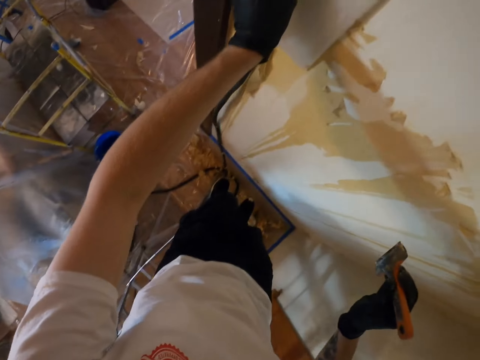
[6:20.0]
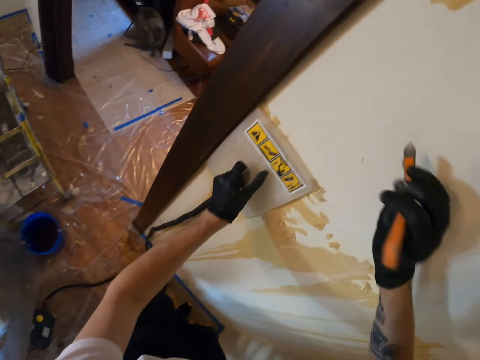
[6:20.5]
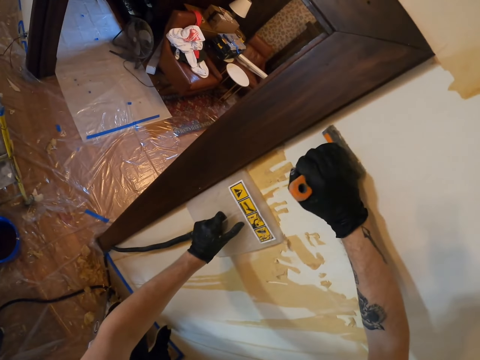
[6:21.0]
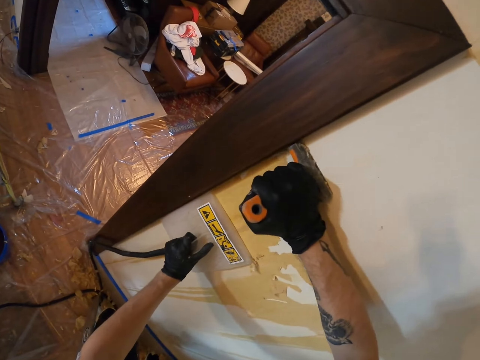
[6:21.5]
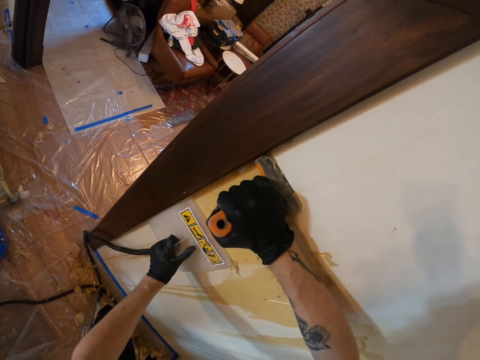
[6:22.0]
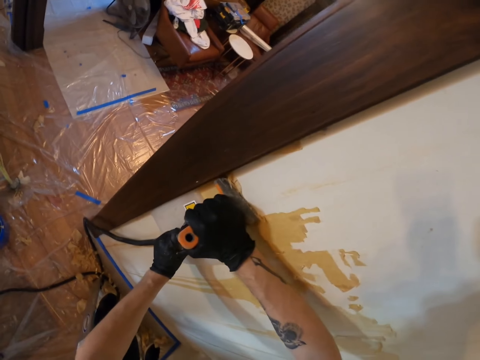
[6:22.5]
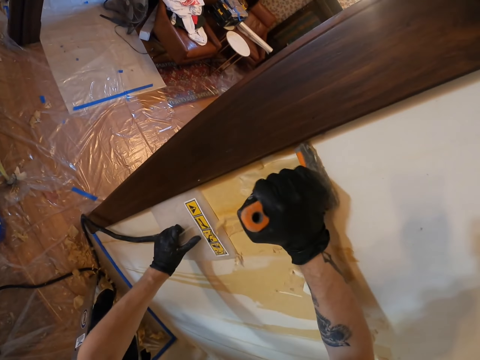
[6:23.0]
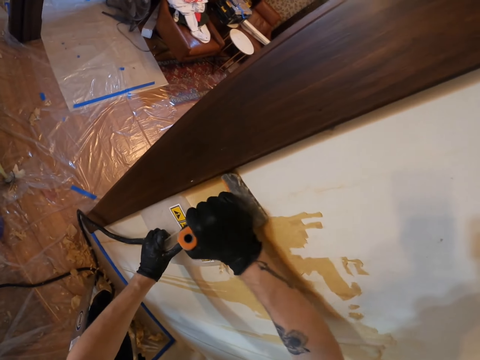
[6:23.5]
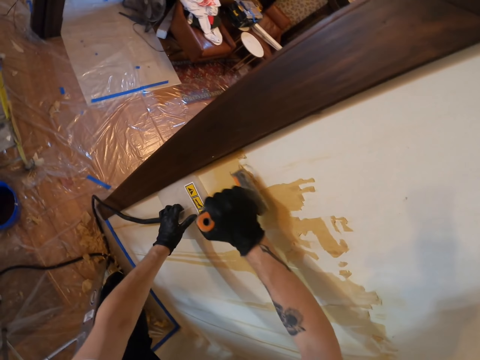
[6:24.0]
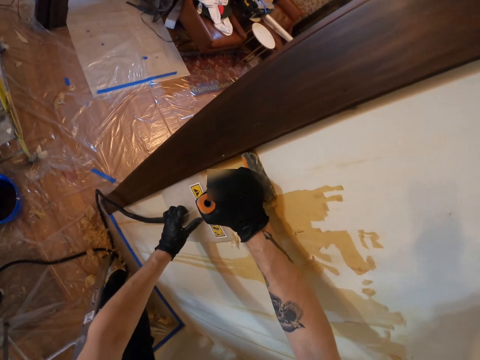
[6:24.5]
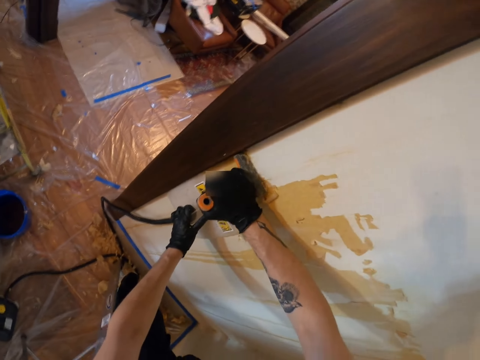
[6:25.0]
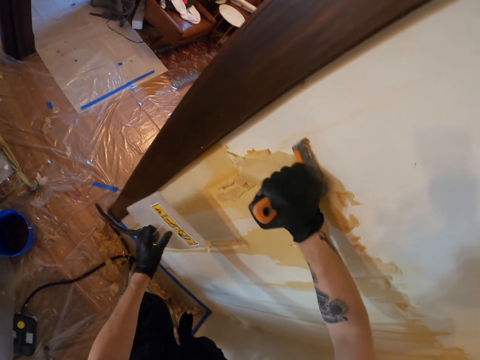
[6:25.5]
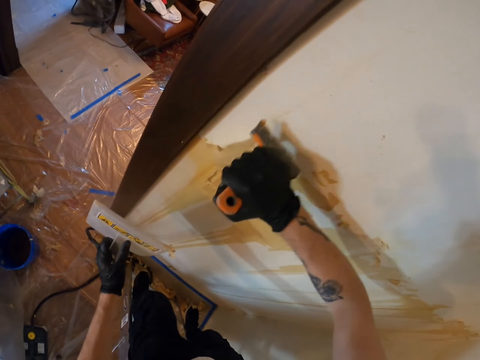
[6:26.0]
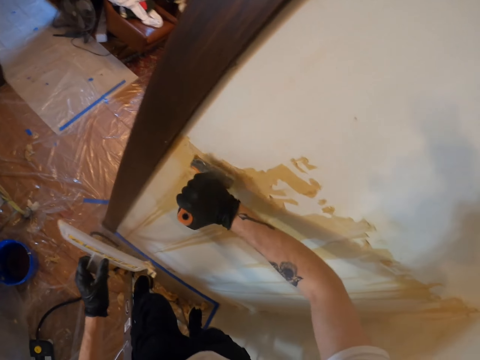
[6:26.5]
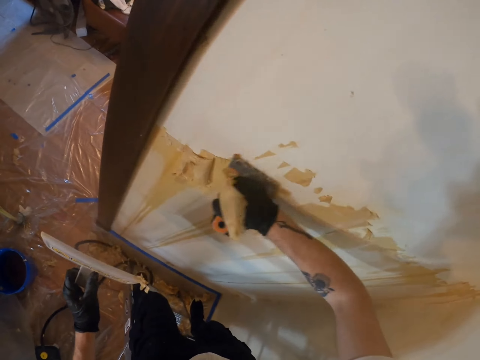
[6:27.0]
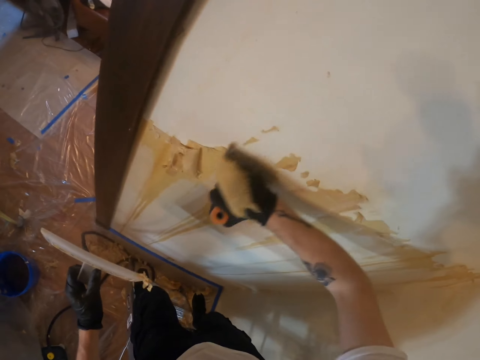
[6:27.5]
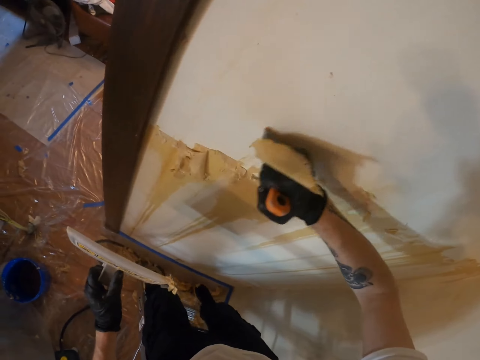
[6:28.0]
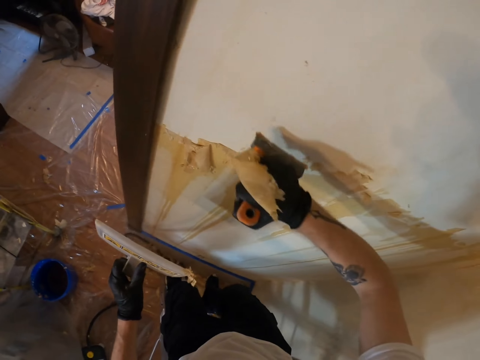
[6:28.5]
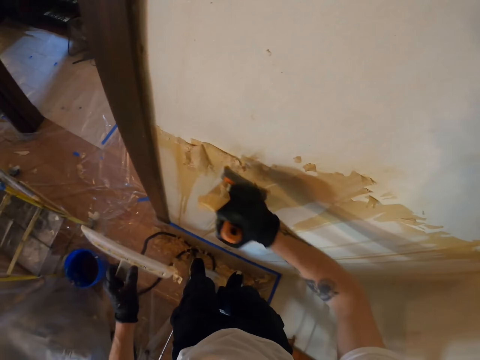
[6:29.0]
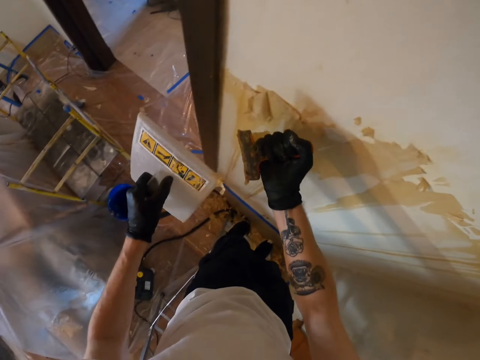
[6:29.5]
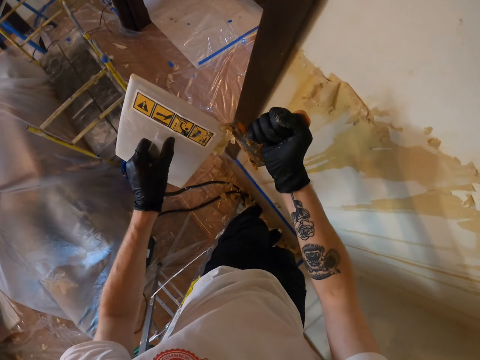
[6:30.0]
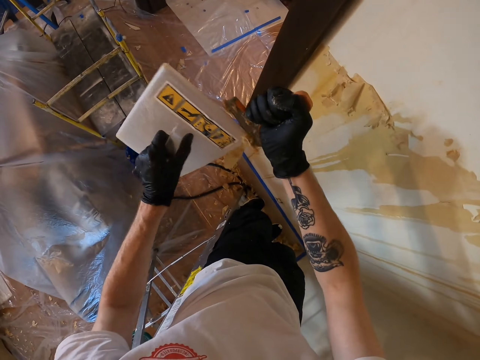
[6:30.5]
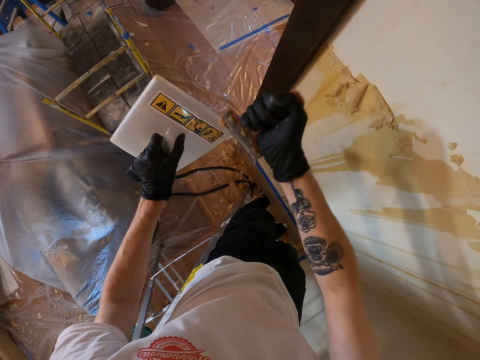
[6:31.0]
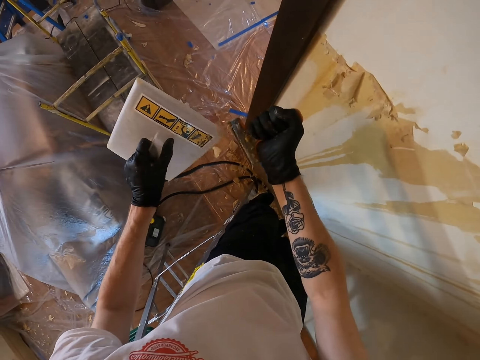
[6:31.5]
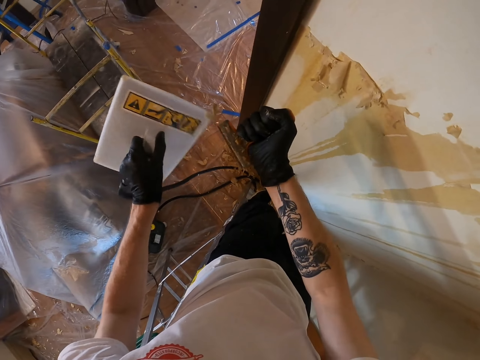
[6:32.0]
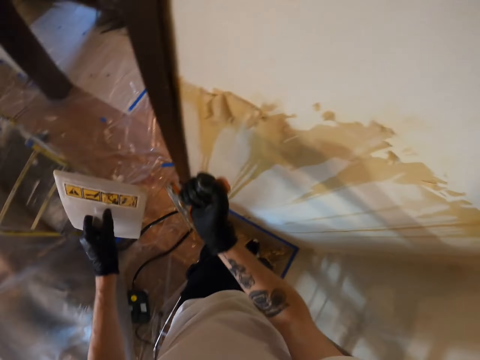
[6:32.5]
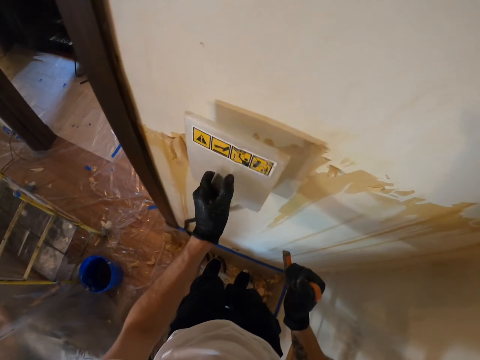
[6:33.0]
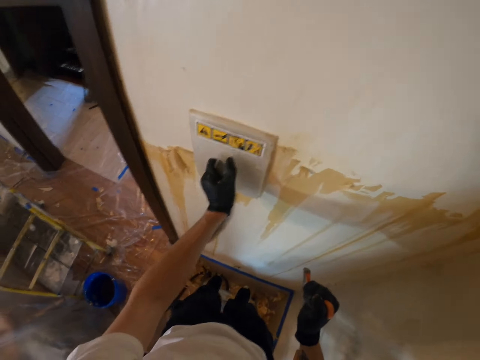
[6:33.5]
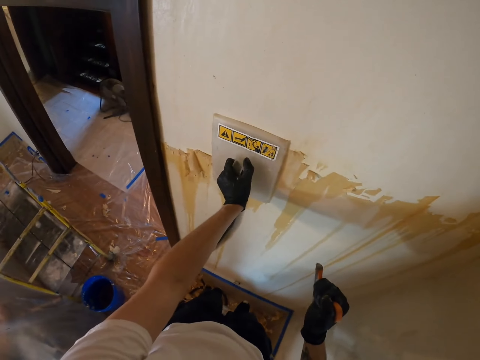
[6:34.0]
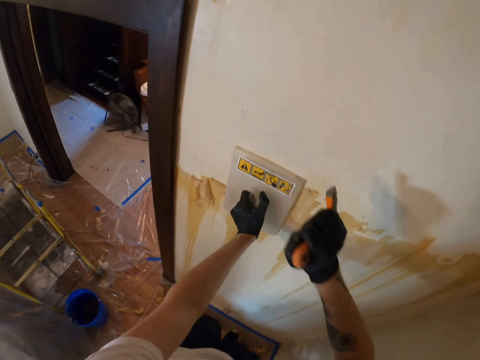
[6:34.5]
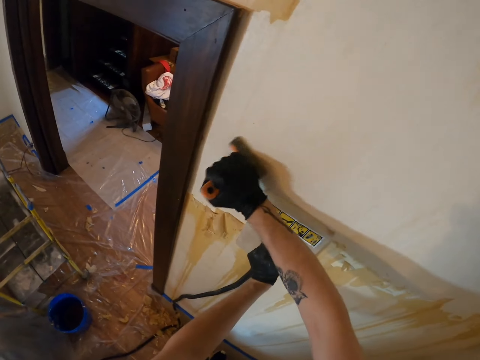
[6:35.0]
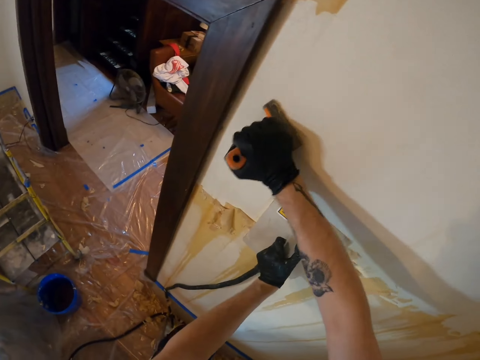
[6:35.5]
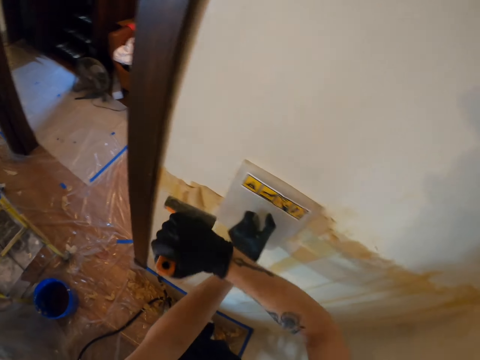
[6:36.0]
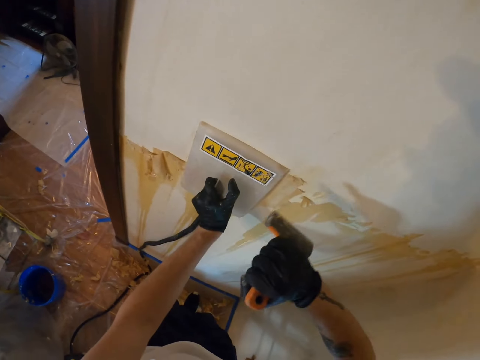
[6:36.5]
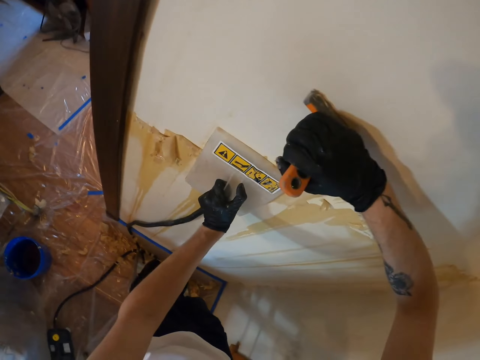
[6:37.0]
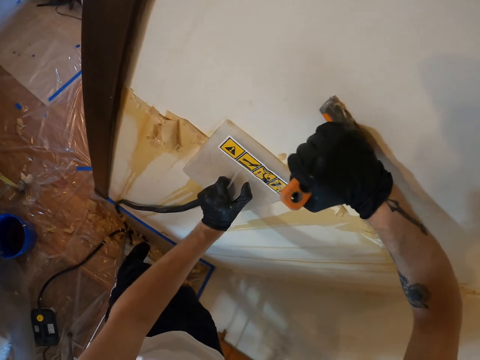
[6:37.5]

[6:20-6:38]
The camera wearer places the steamer on the wall with the left hand. They remove the wallpaper on the wall with a scraper in the right hand. They remove the wallpaper on the scraper with the steamer in the left hand. They place the steamer on the wall with the left hand. They remove the wallpaper on the wall.

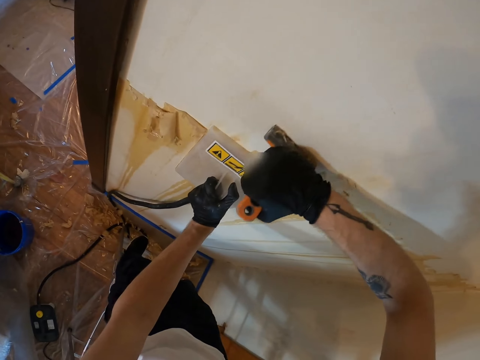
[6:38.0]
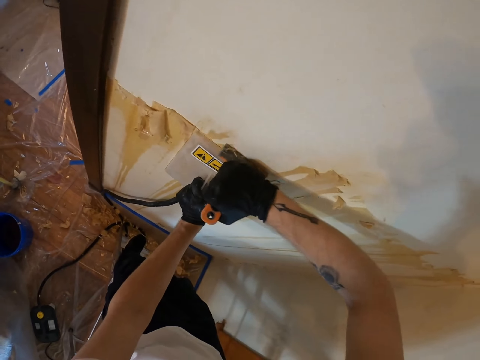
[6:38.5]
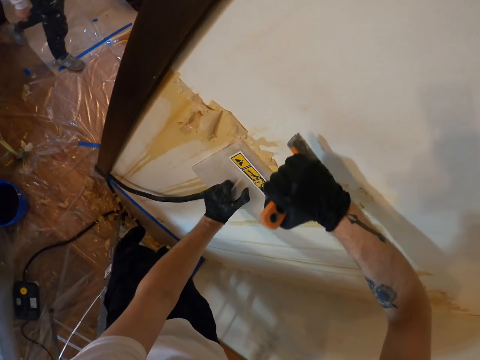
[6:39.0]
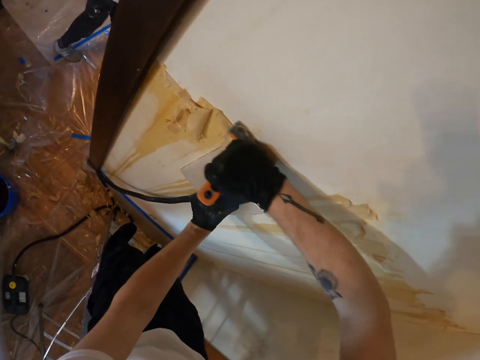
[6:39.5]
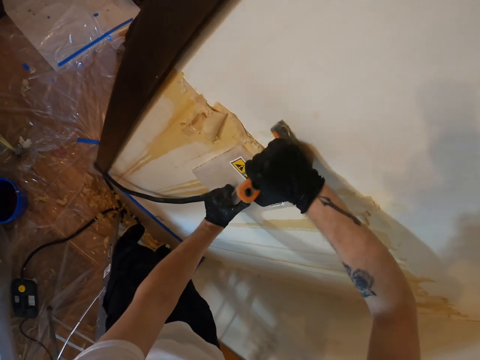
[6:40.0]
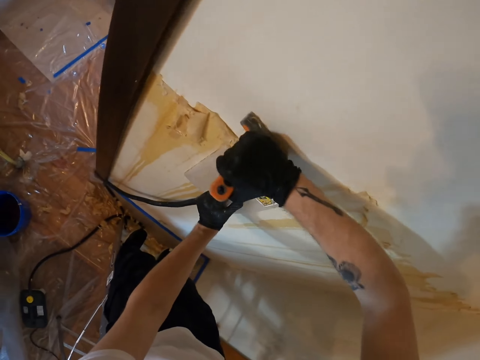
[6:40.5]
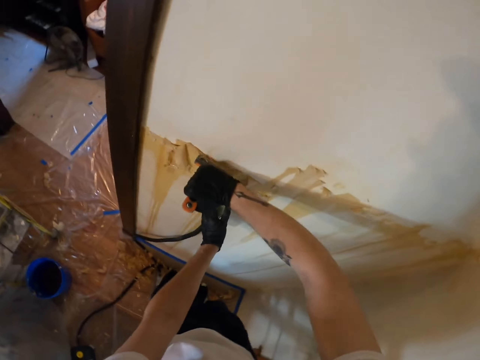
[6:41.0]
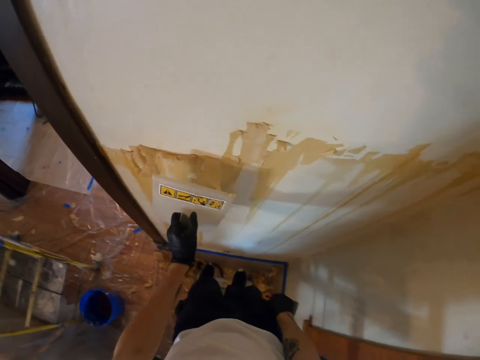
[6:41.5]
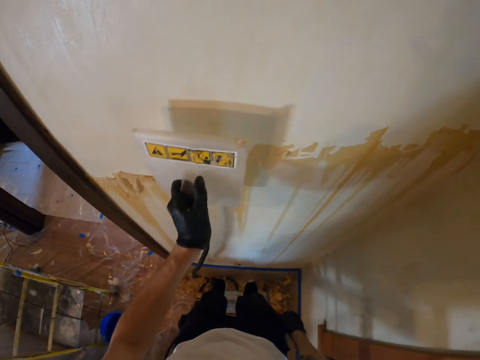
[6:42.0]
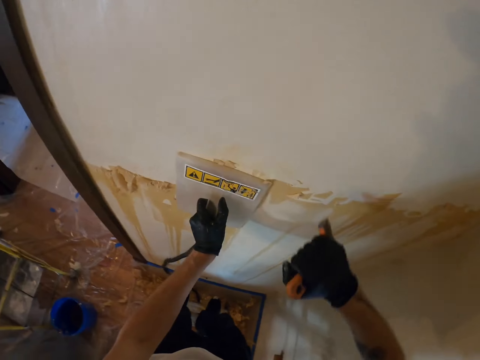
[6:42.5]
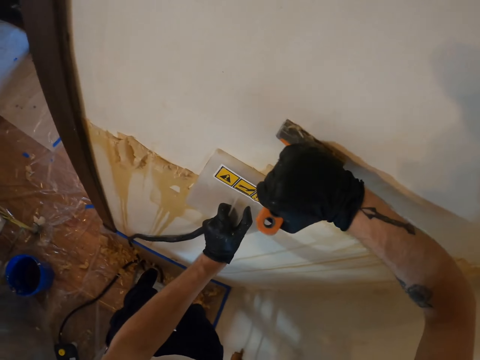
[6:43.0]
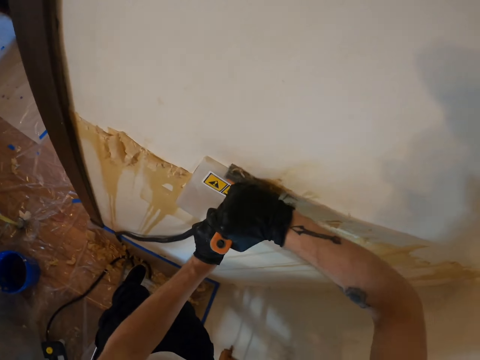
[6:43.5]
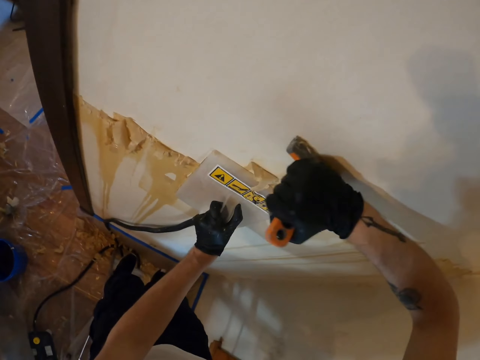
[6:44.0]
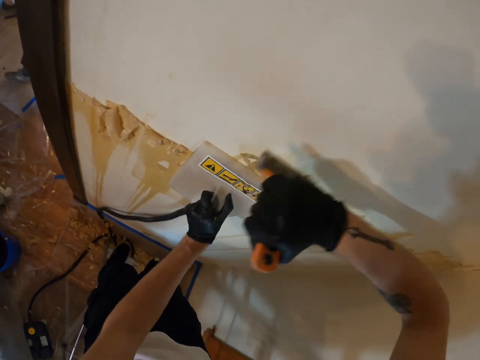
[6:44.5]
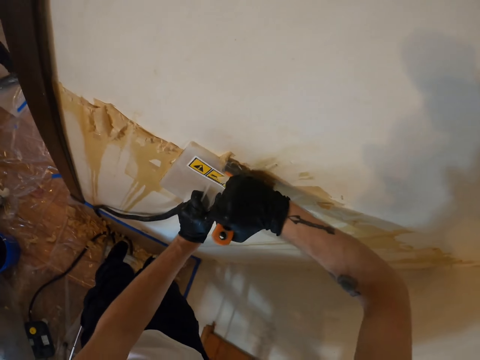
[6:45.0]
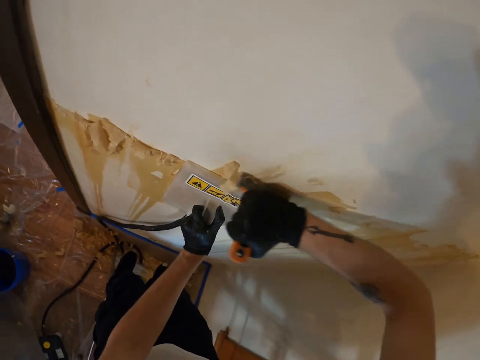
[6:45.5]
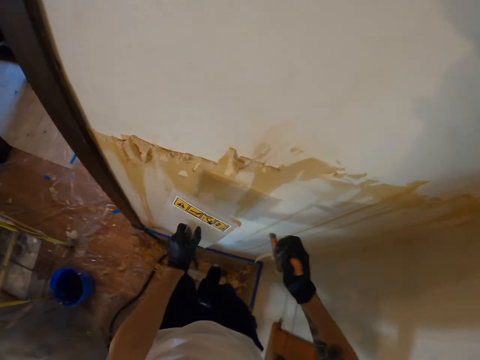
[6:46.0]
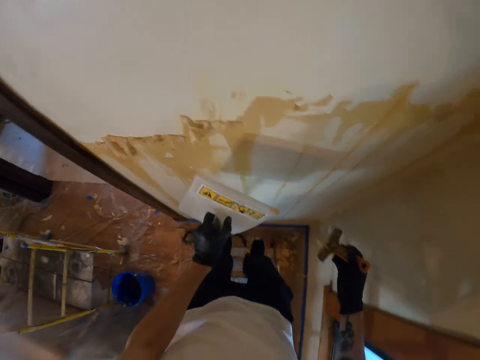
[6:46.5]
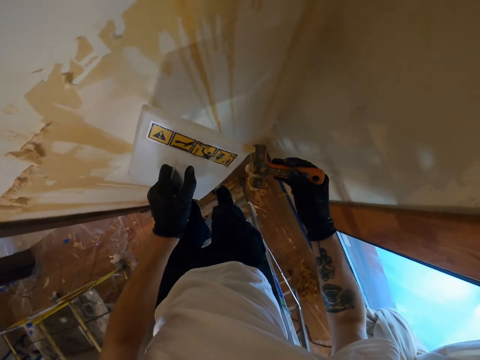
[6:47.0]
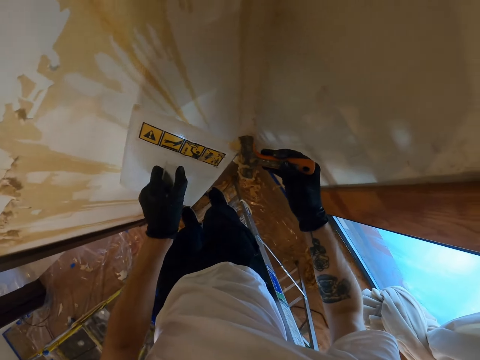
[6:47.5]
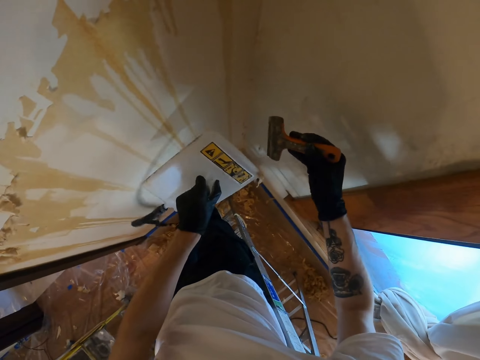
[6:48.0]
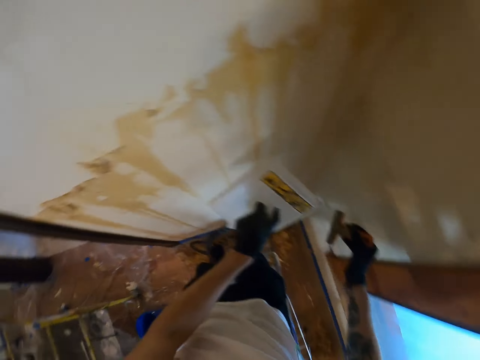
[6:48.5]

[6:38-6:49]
The camera wearer removes the wallpaper with a scraper in the right hand. They put an electric wallpaper remover on the wall. They move the steamer on the wall with the left hand. They remove the wallpaper on the wall with the scraper in the right hand. They remove the wallpaper on the scraper with the steamer in the left hand.
